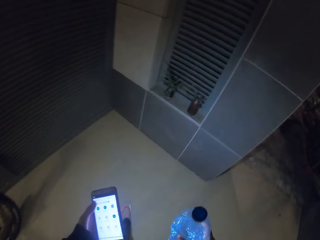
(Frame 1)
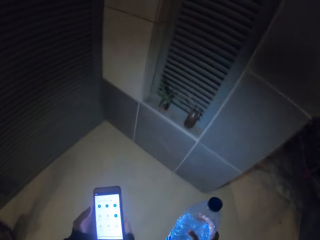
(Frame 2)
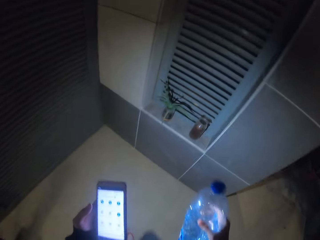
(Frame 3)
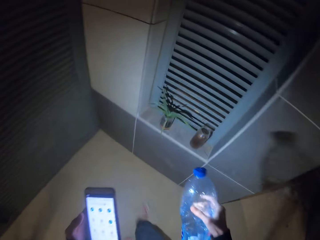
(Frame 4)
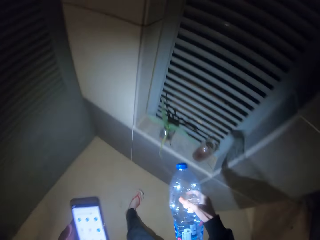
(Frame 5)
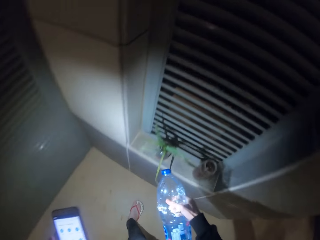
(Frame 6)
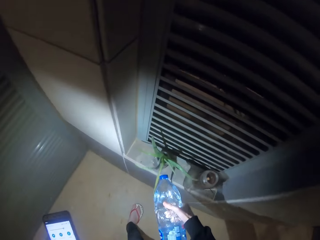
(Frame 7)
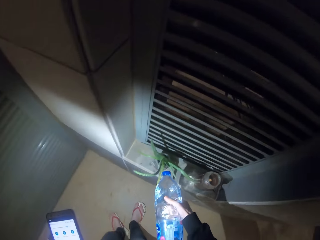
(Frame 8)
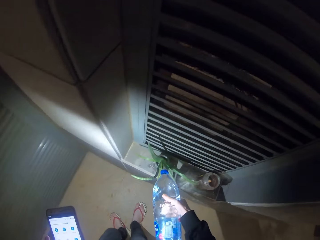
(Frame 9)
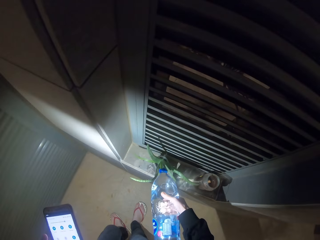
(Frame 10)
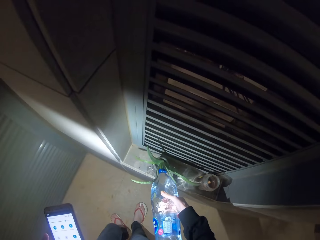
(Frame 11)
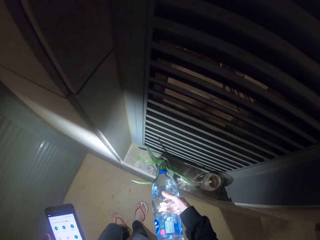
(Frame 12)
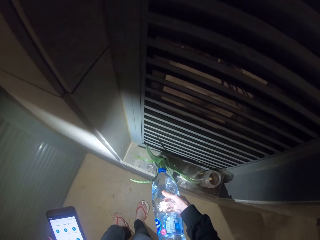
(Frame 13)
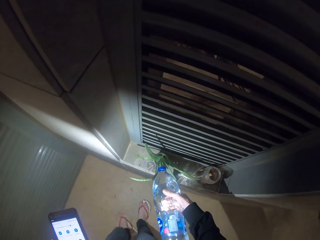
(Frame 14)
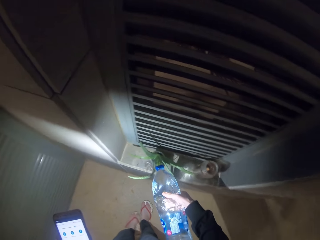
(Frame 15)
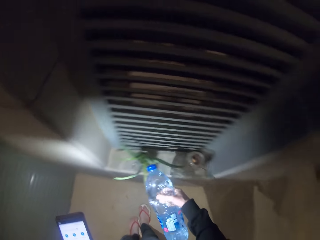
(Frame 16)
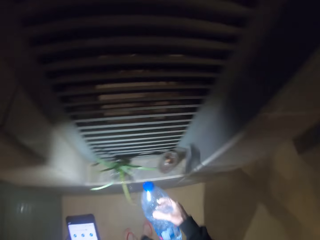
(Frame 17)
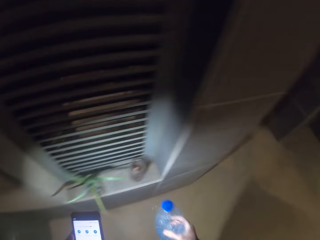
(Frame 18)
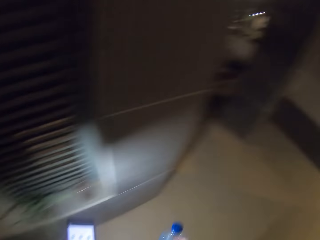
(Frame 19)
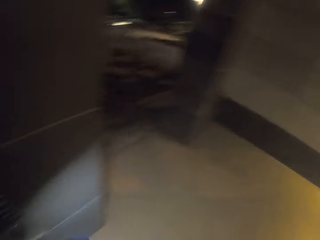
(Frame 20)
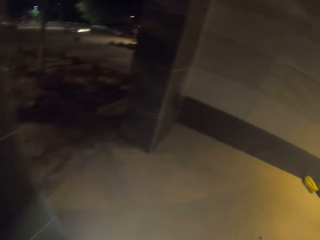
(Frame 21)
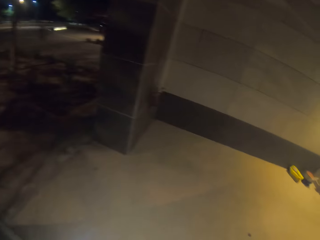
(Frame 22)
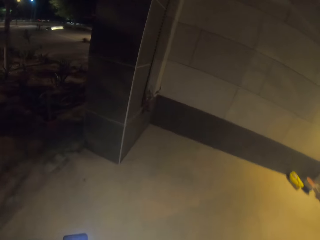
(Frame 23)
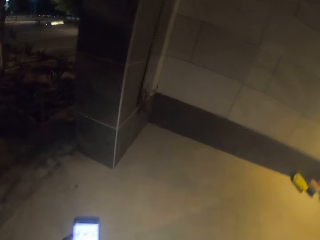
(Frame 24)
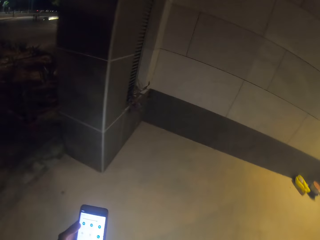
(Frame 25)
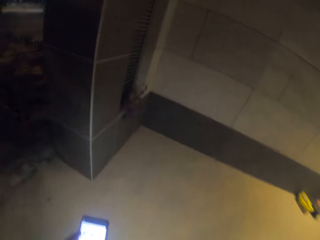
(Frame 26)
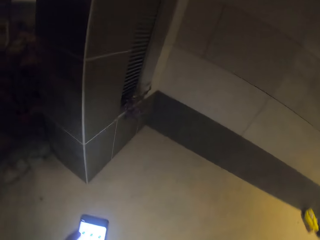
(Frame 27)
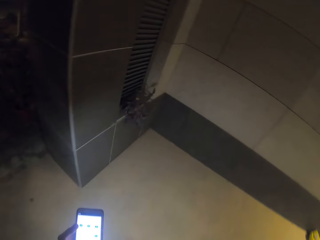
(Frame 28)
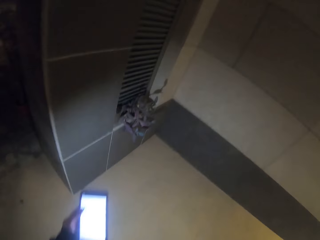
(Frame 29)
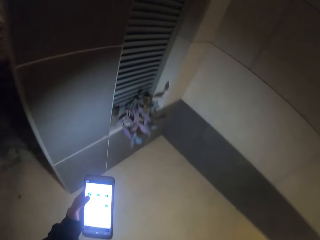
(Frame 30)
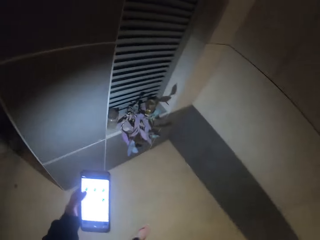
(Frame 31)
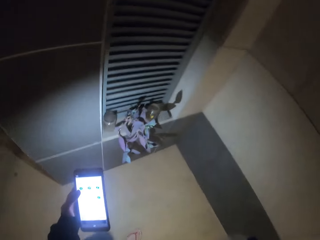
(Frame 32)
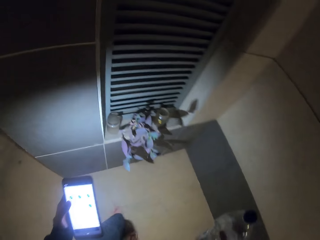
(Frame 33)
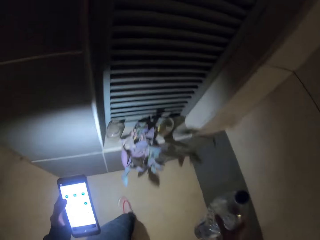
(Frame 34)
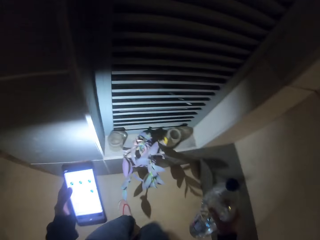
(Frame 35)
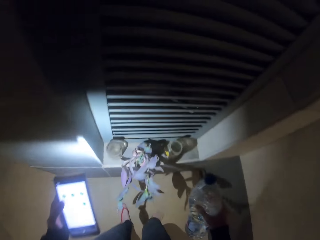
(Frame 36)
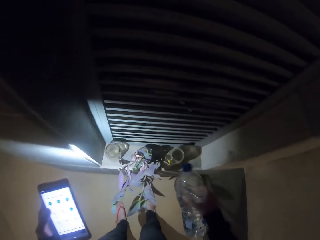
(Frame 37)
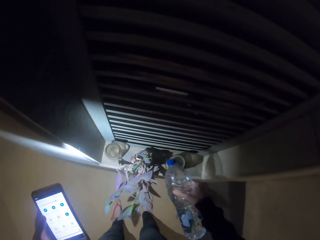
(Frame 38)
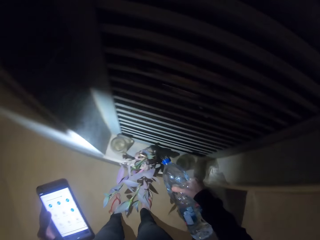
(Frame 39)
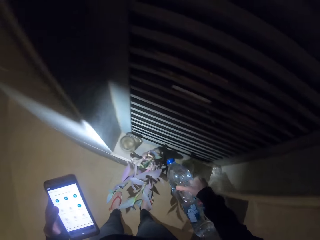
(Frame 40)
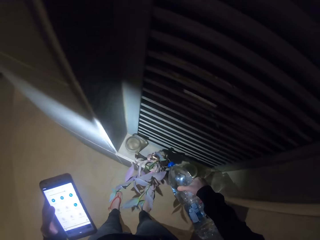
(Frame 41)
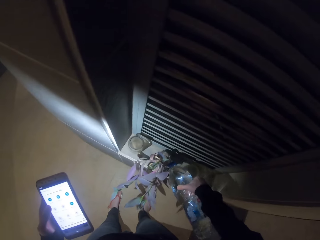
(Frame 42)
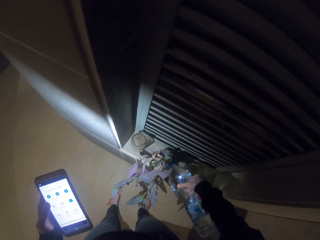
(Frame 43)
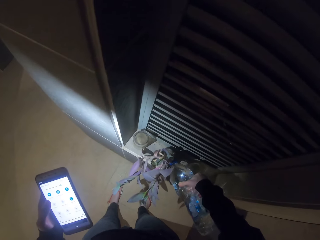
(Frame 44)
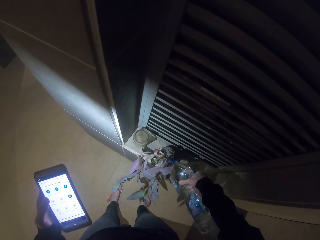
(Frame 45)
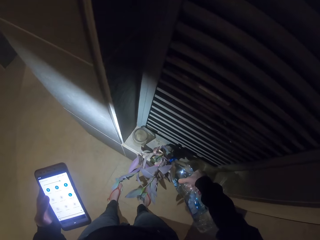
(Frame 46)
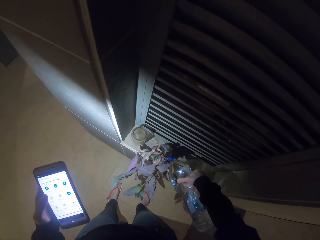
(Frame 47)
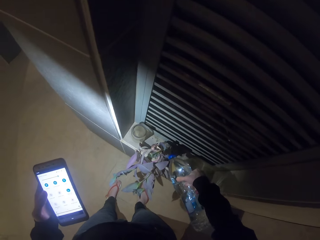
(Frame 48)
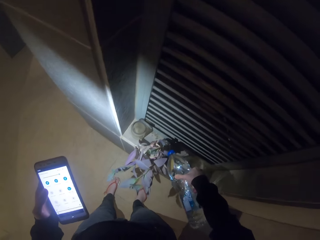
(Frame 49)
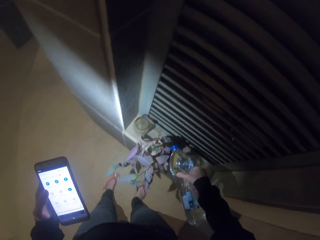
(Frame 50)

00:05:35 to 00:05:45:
The camera wearer waters an aloe vera plant. They walk to the right. They water a plant.

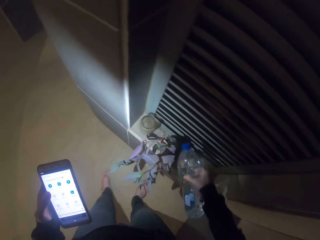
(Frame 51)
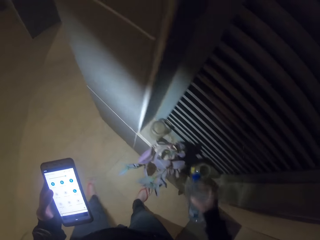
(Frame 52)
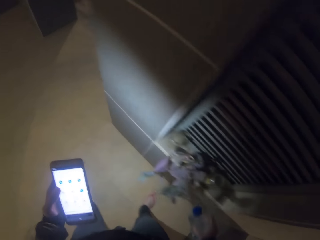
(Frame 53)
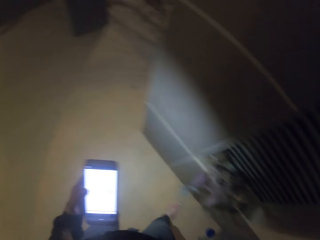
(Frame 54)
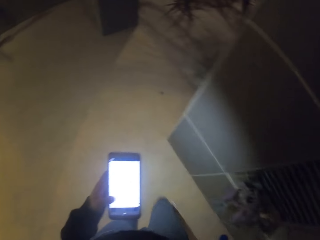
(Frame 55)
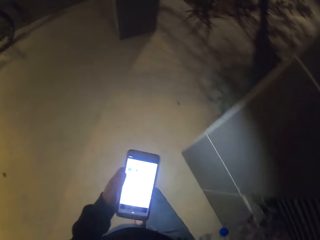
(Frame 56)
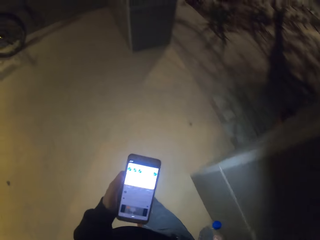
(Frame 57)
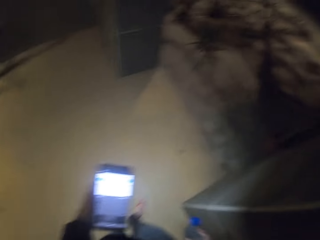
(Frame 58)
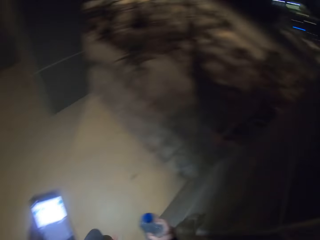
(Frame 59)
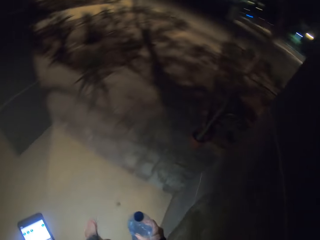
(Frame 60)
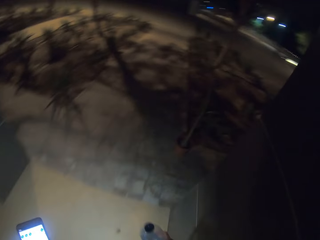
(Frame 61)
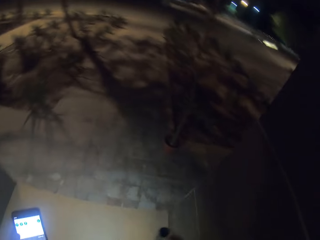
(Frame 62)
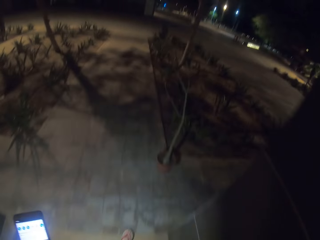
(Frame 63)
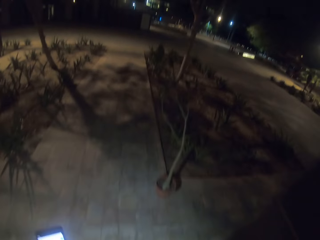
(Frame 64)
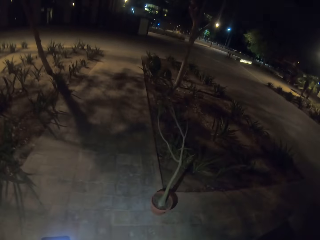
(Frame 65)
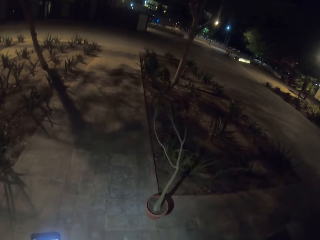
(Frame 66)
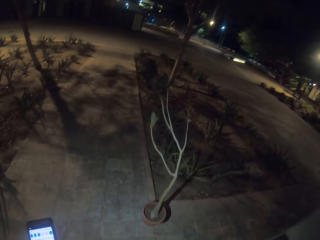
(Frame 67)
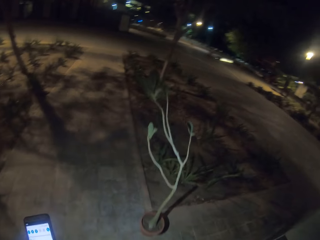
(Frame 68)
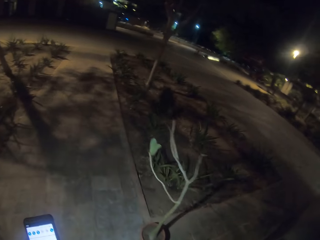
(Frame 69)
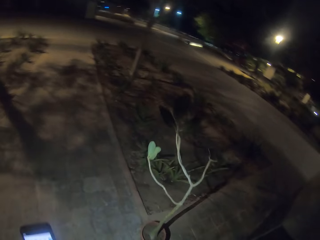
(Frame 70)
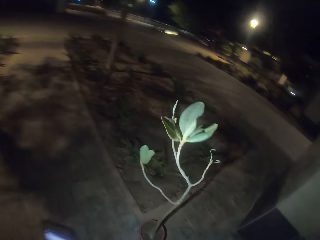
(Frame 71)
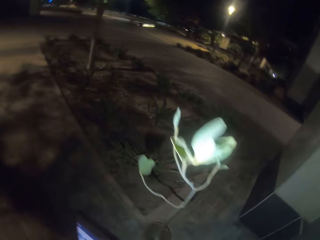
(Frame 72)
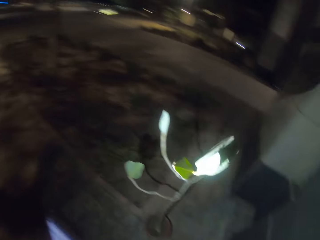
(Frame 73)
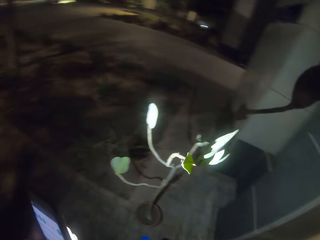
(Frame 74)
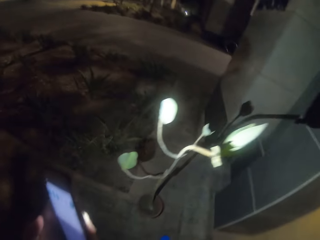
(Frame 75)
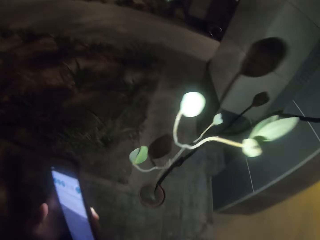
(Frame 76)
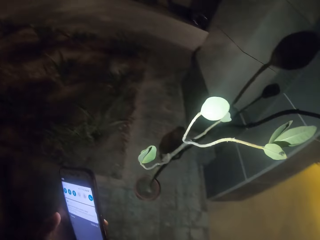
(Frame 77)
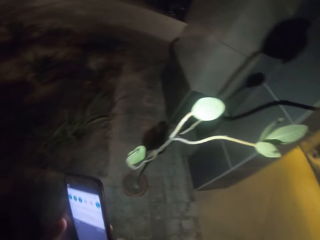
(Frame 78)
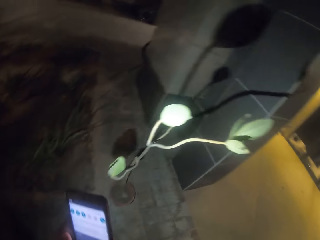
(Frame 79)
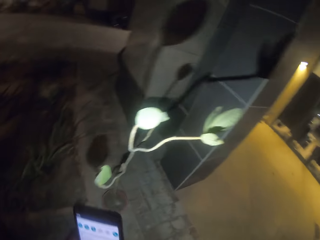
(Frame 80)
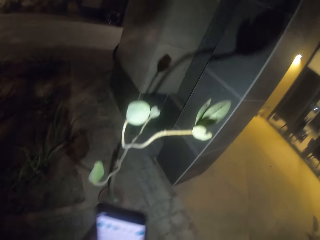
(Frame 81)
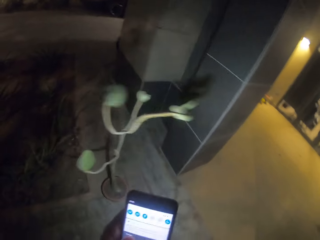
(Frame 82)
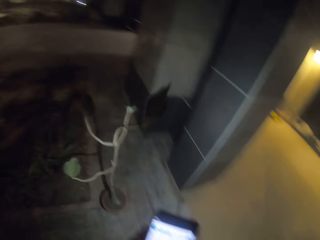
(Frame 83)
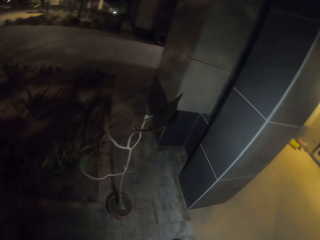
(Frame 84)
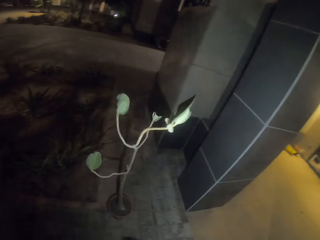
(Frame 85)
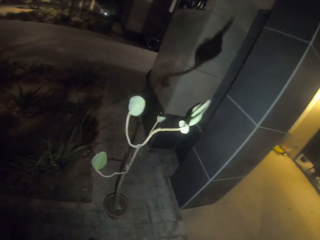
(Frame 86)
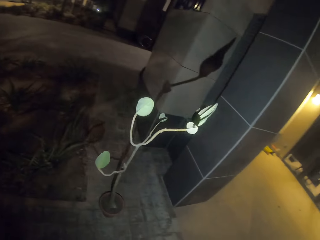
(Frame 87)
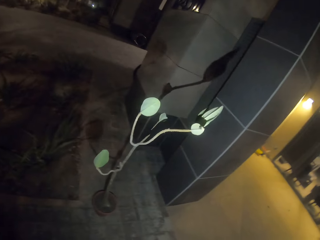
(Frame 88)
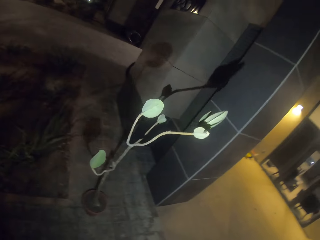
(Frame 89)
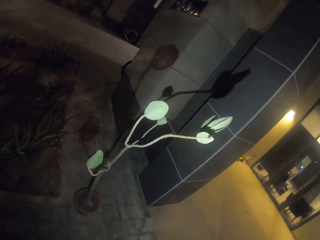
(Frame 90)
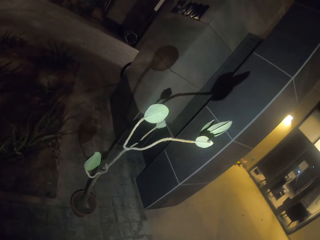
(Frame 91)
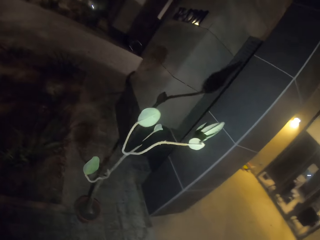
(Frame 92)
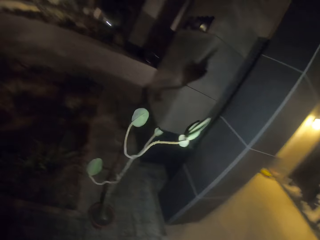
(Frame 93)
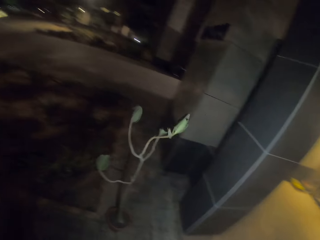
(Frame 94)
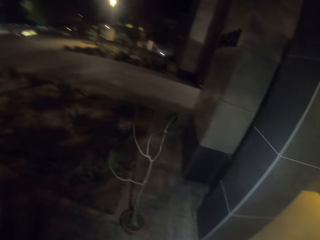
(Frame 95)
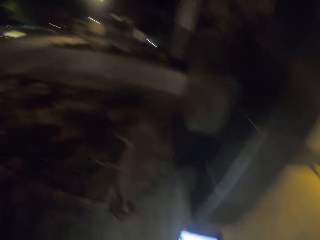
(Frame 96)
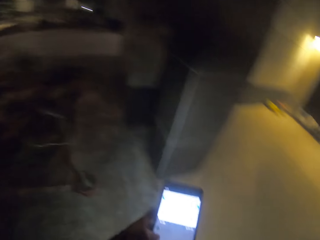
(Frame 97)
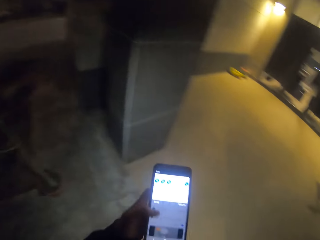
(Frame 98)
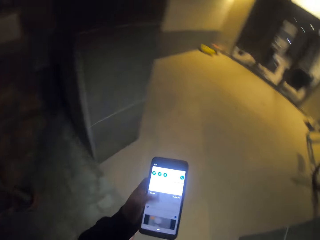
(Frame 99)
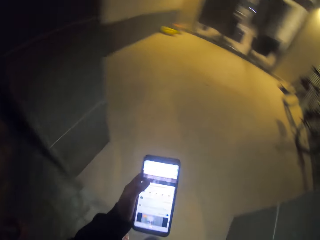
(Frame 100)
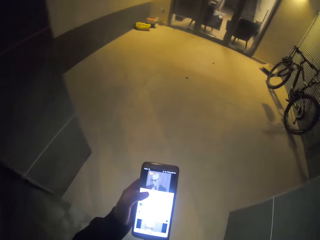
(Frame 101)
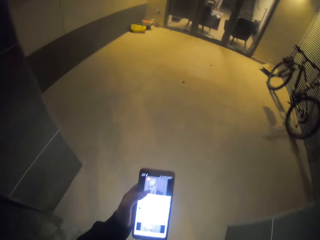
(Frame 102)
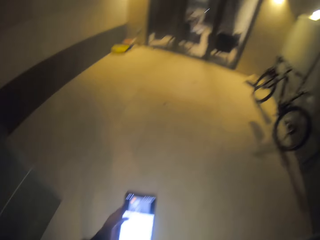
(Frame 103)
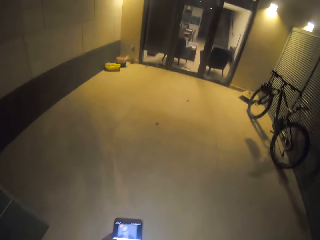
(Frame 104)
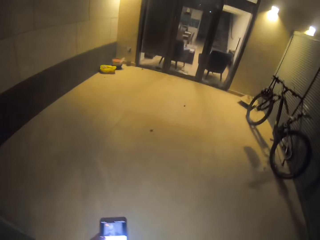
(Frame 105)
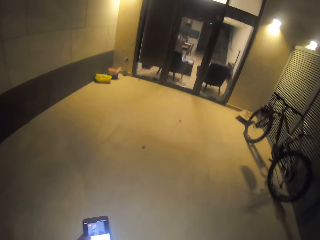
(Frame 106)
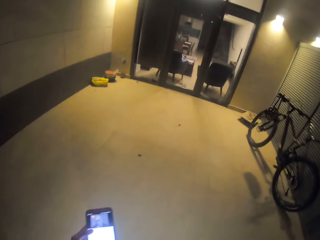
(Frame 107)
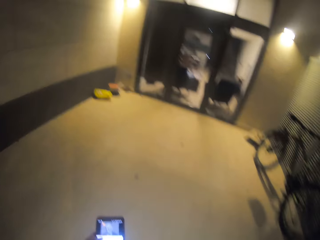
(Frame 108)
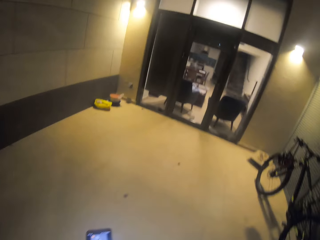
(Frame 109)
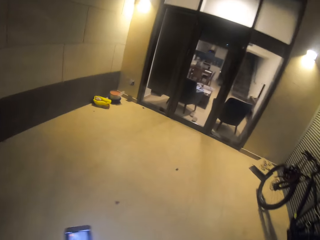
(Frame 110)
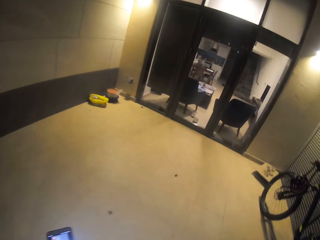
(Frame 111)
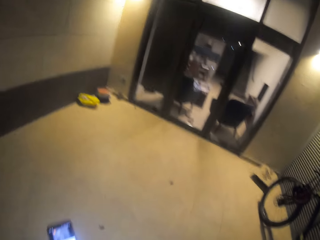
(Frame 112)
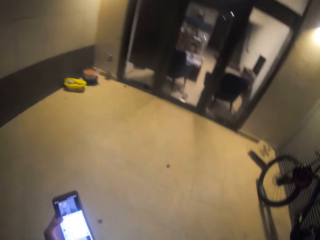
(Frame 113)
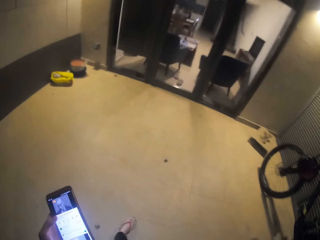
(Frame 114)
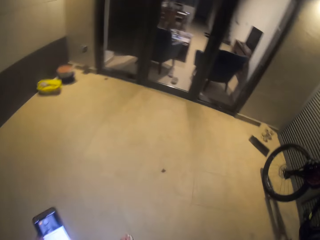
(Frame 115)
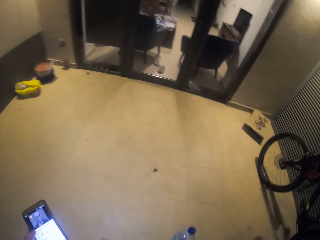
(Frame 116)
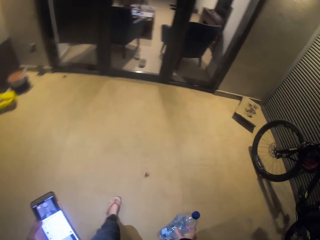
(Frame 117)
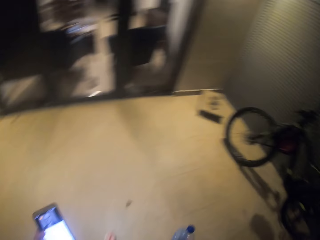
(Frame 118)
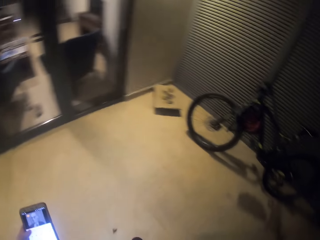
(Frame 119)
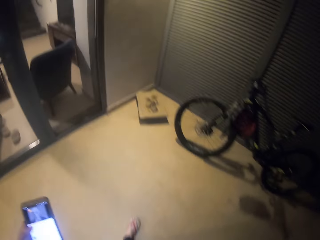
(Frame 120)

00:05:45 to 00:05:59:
The camera wearer walks outside. They stare at the plant. They walk inside.
